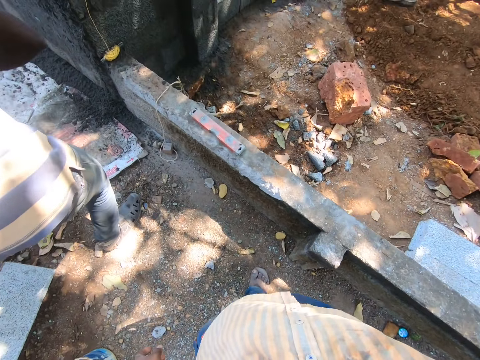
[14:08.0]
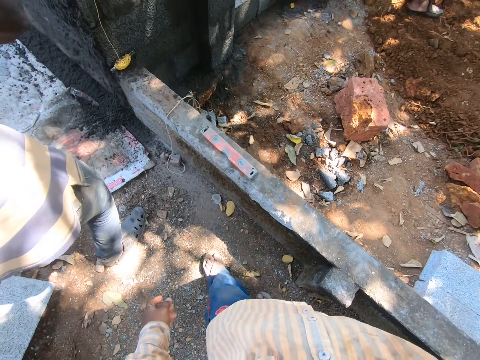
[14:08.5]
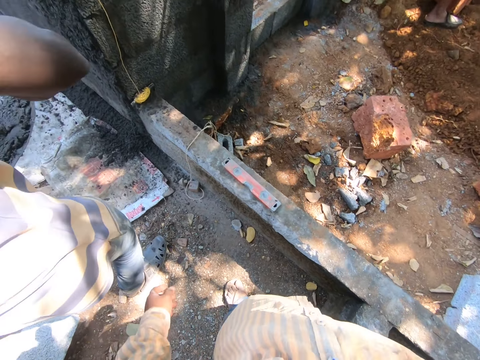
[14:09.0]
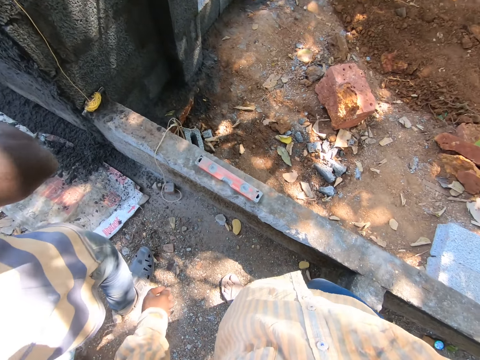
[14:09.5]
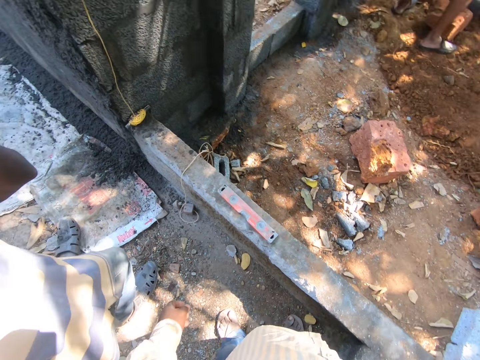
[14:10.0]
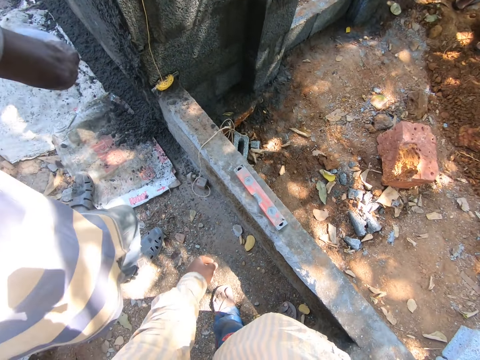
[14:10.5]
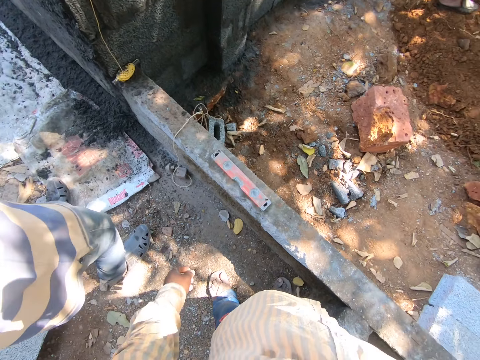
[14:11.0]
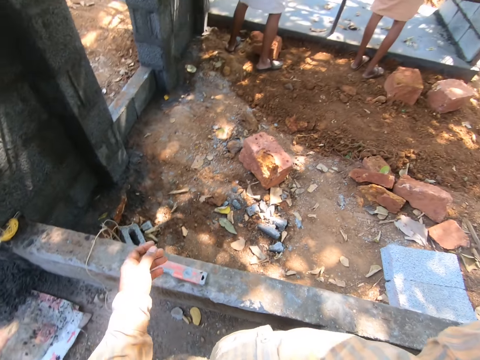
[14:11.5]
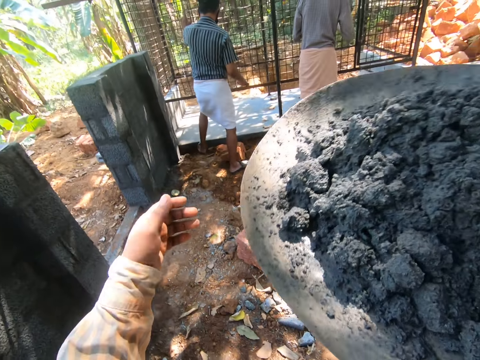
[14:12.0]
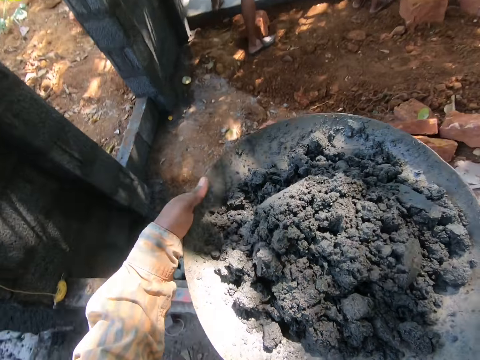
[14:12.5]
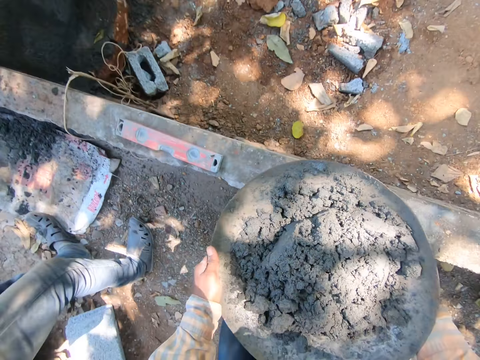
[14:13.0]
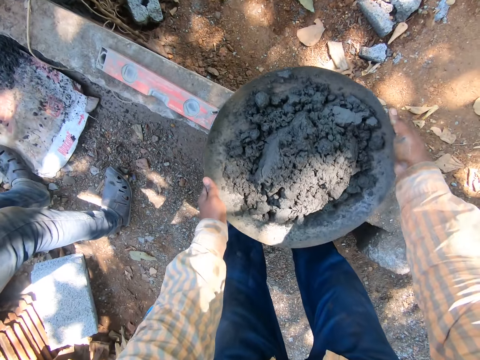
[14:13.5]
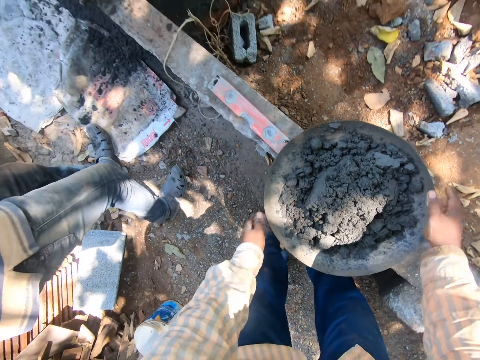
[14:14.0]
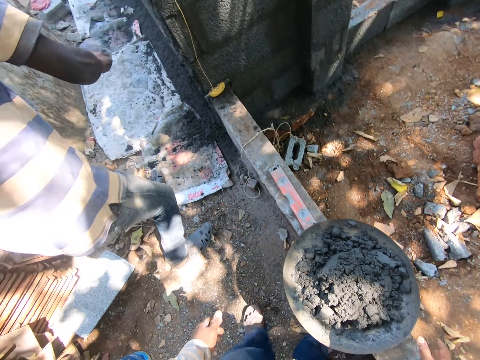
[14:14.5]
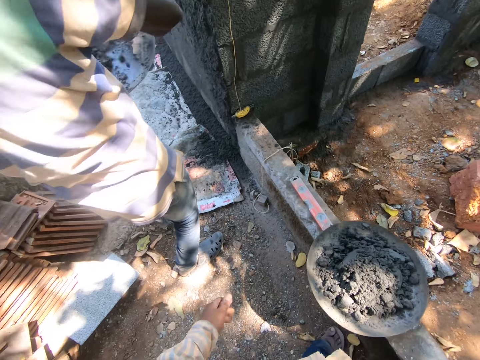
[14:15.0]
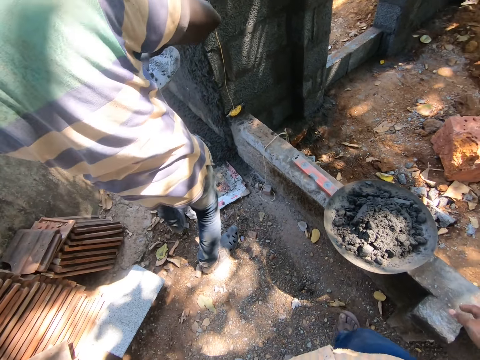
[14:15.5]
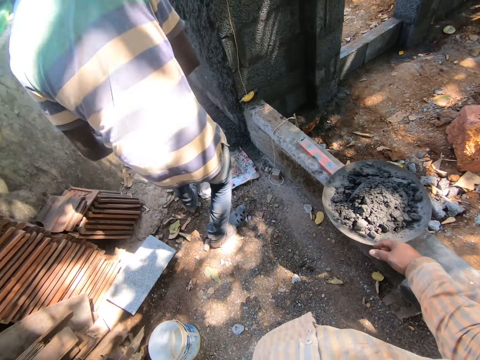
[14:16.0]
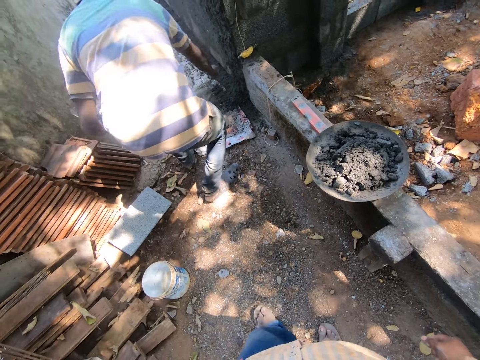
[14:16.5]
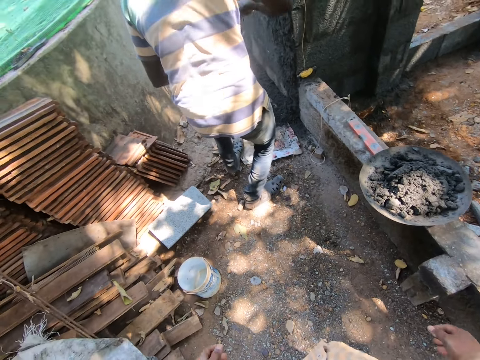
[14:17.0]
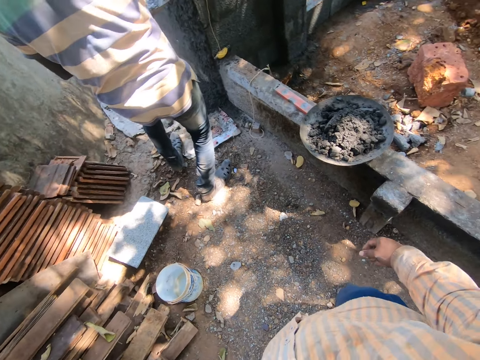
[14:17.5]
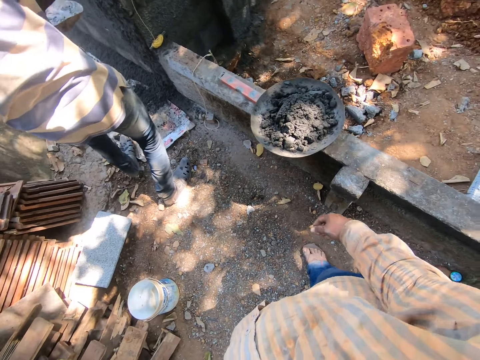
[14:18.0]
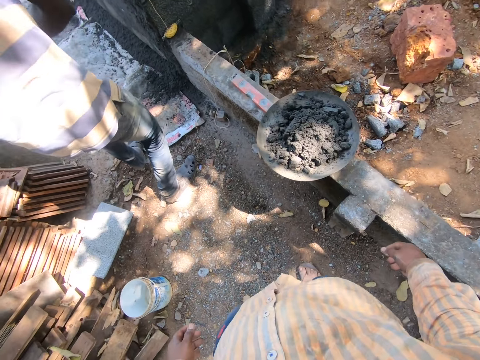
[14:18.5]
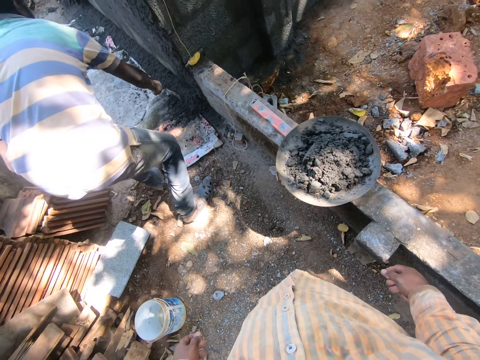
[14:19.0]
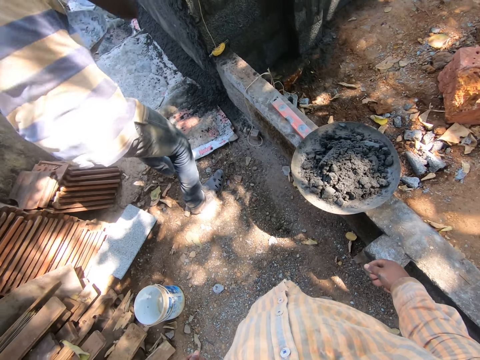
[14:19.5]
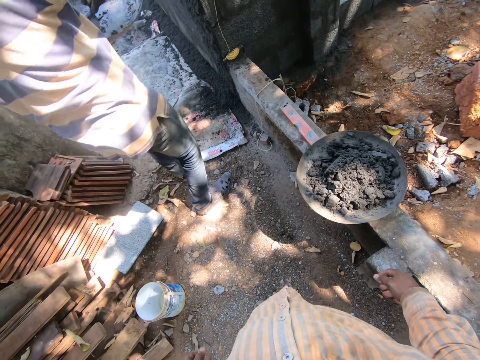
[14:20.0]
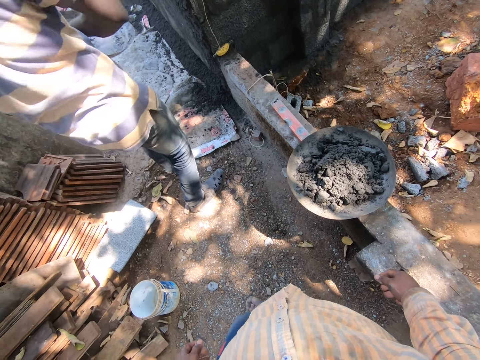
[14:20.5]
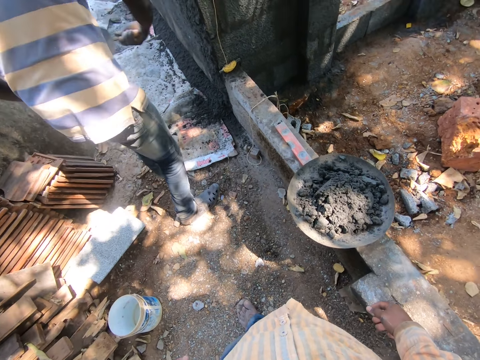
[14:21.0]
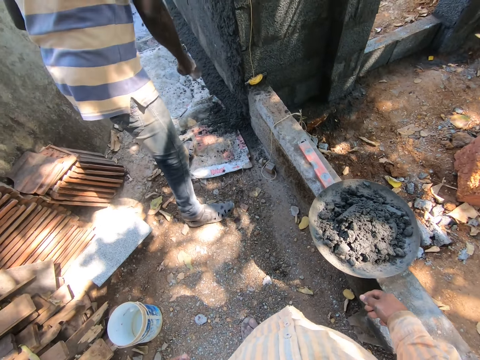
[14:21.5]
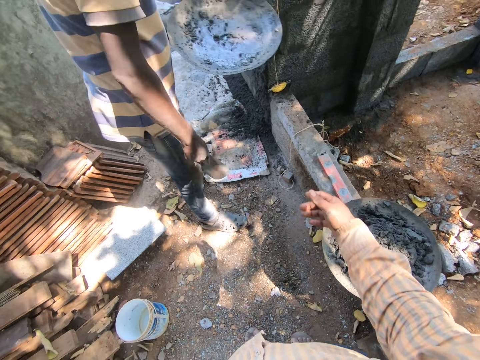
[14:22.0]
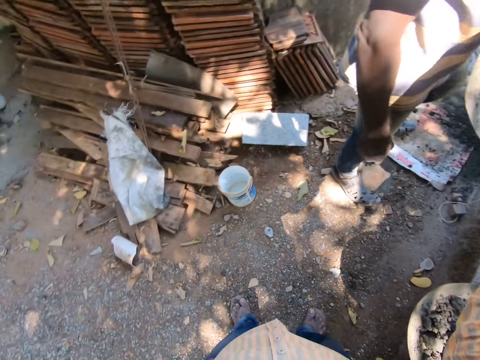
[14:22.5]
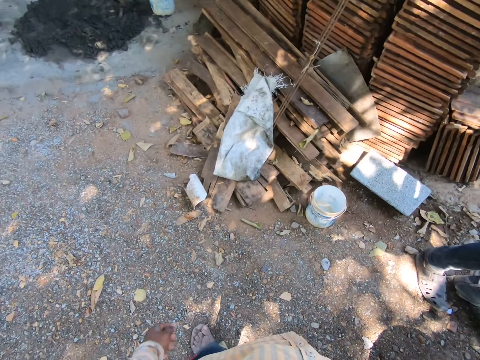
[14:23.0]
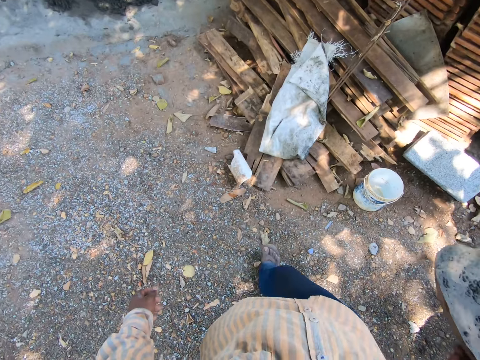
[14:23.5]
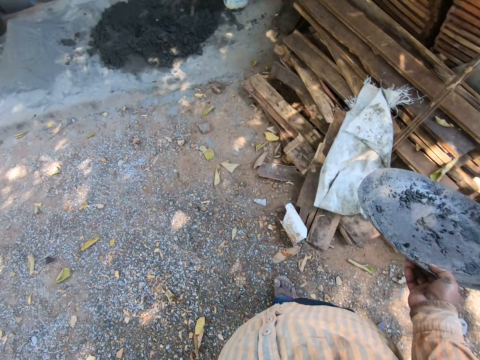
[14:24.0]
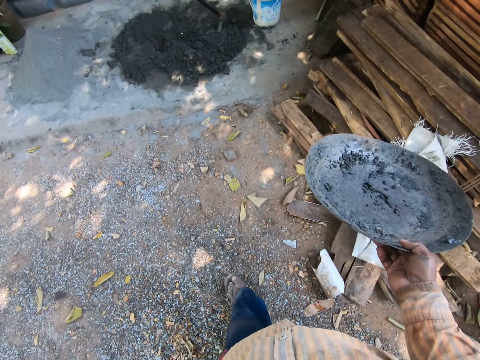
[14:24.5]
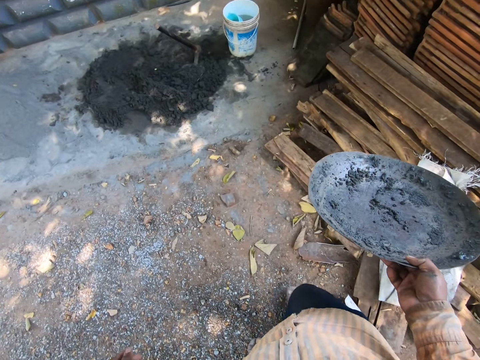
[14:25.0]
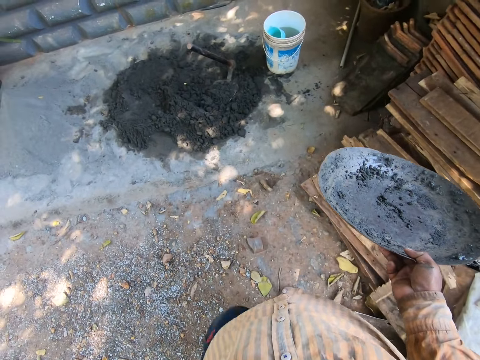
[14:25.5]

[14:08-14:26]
A man applies concrete to the wall with a trowel in his right hand. The camera wearer stares around. He holds the pan with both hands. He drops the pan on the wall with both hands. The man applies concrete to the wall with the trowel in his right hand. The man scoops concrete from the pan in his left hand with the trowel in his right hand. The camera wearer stares around. The man applies concrete to the wall with the trowel in his right hand. The man scoops concrete from the pan in his left hand with the trowel in his right hand. The man applies concrete to the wall with the trowel in his right hand. The camera wearer stares around. The man scoops concrete from the pan in his left hand with the trowel in his right hand. The man applies concrete to the wall with the trowel in his right hand. The camera wearer collects the pan from the man with his right hand. He walks around.

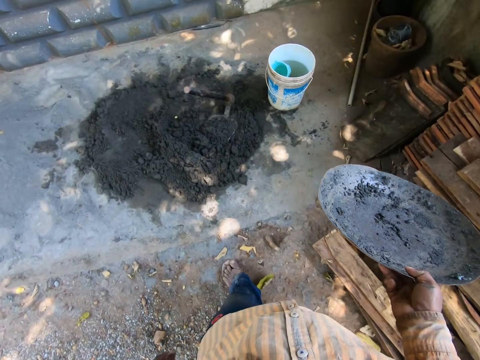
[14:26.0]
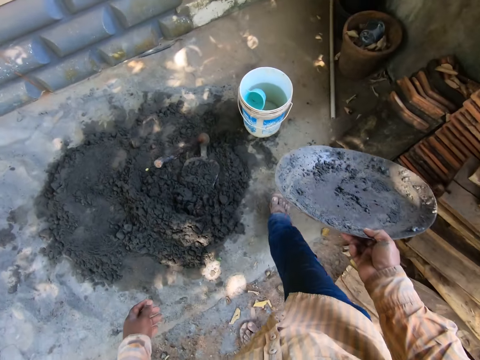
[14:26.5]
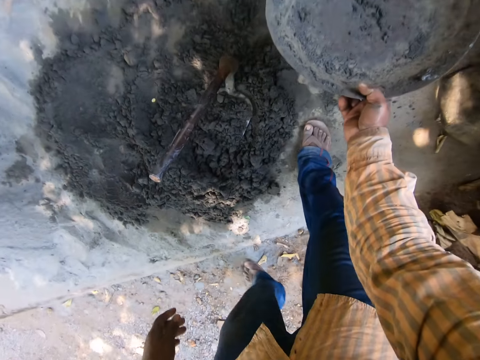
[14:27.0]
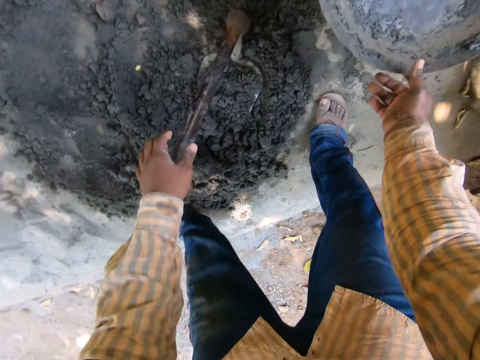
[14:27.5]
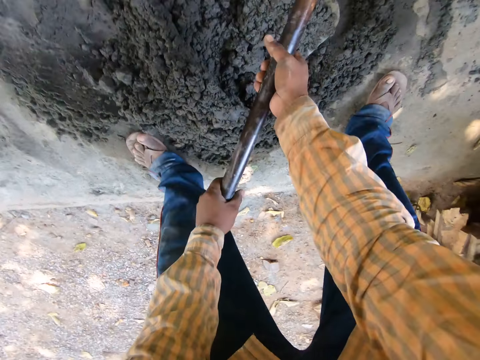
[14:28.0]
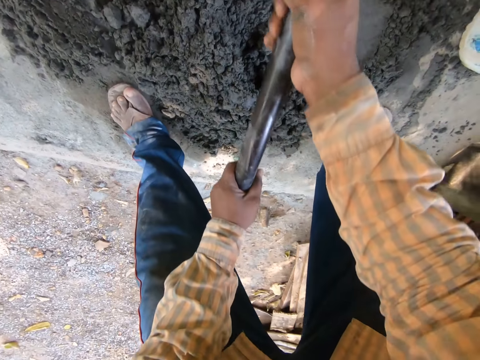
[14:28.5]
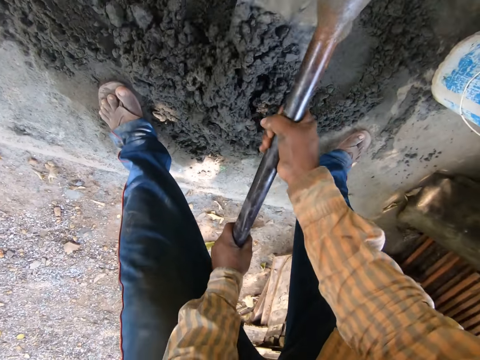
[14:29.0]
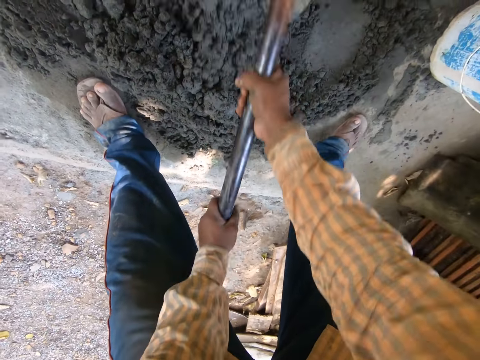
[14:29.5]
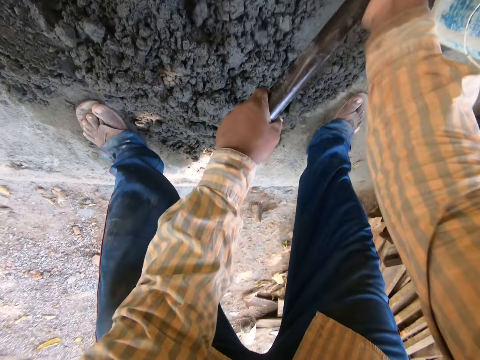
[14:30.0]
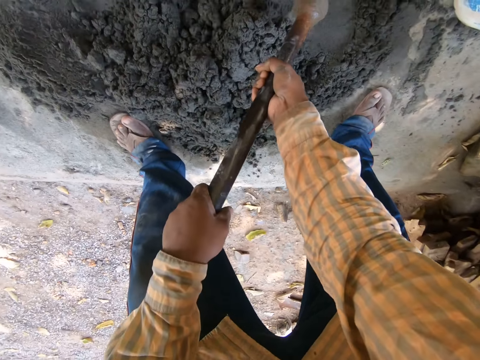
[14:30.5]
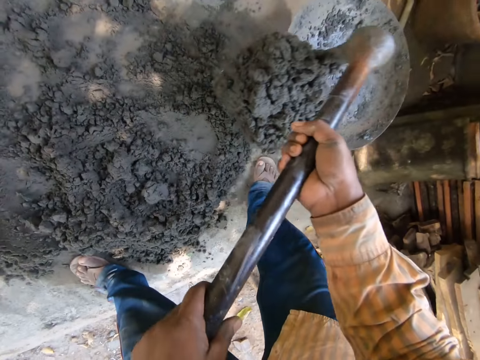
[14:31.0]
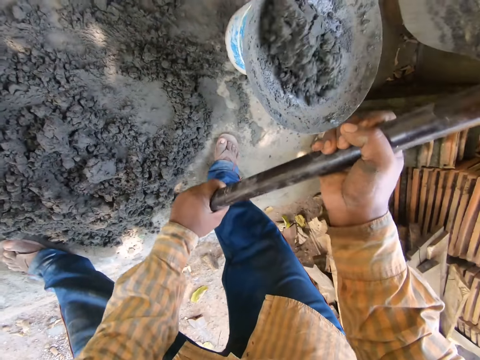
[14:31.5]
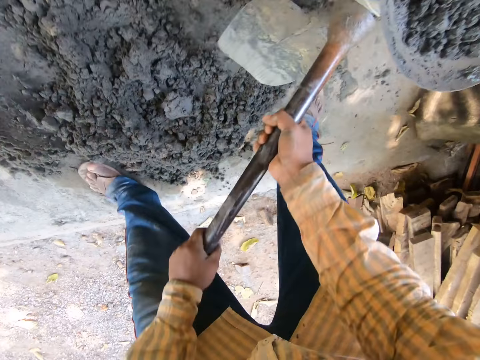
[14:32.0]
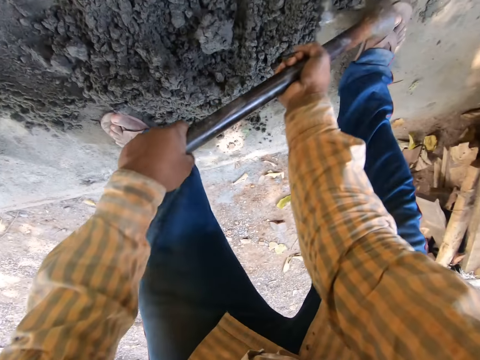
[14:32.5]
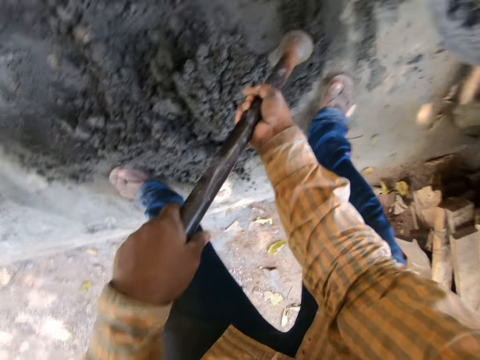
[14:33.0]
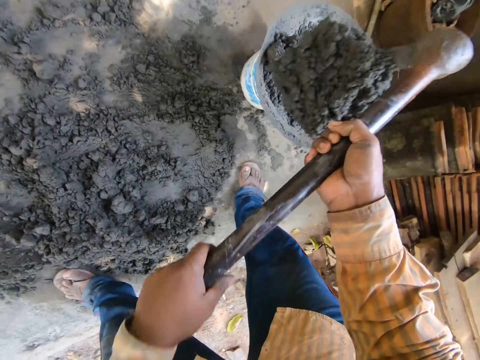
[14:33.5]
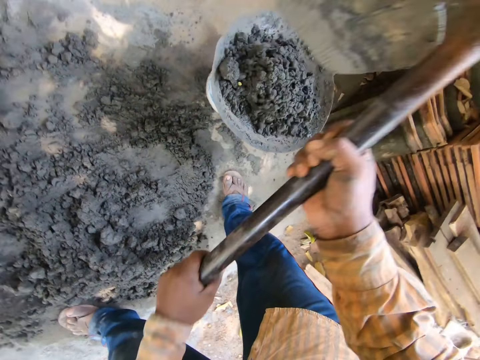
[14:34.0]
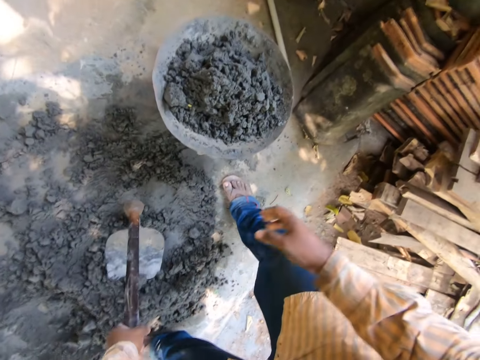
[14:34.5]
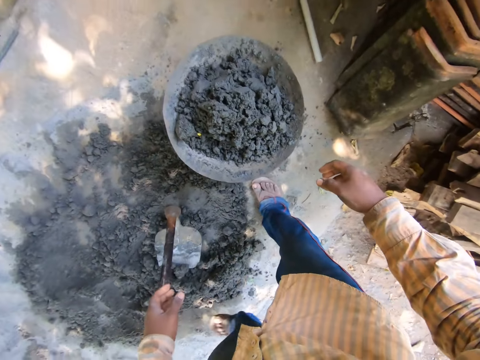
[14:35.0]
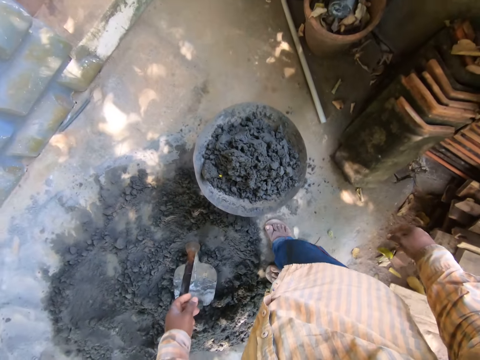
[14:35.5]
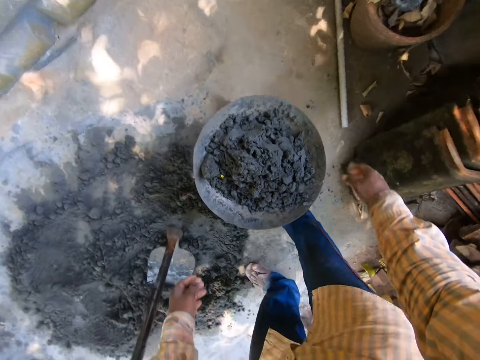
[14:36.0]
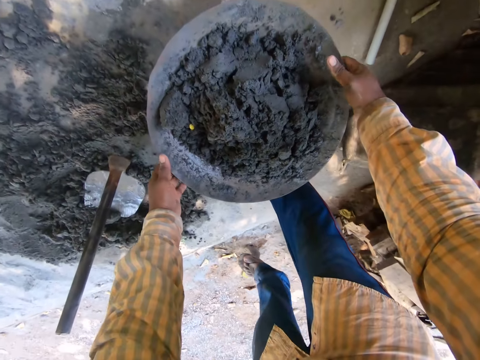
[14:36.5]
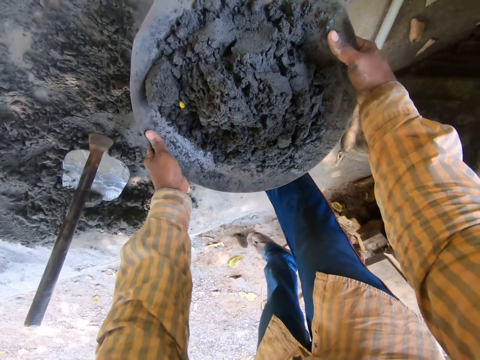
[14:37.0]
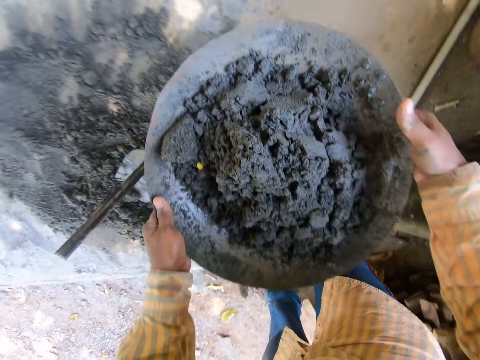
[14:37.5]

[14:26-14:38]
The camera wearer drops the pan or container on the bucket of water on the ground with his right hand. He picks the hoe from the ground with both hands. He gathers some concrete on the ground with the hoe in both hands. He digs cement with the hoe. He scoops the concrete from the ground into the pan on the bucket of water on the ground with the hoe in both hands. He puts the cement on the container. He scoops the cement with the hoe and puts the cement in the container. He picks the pan with cement from the bucket of water on the ground with both hands.
